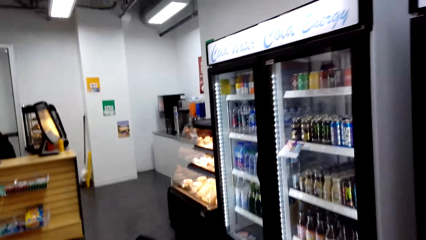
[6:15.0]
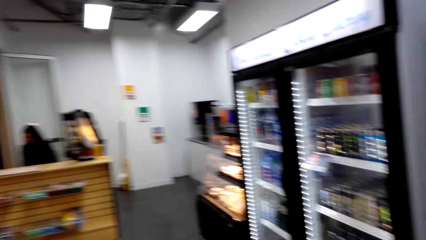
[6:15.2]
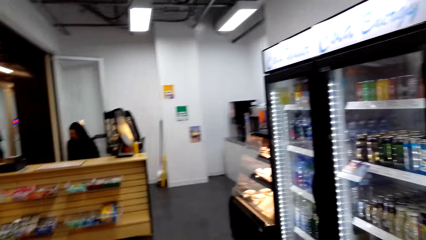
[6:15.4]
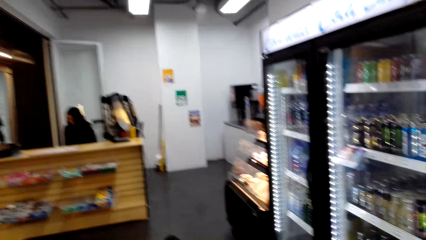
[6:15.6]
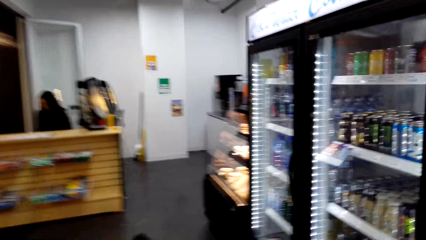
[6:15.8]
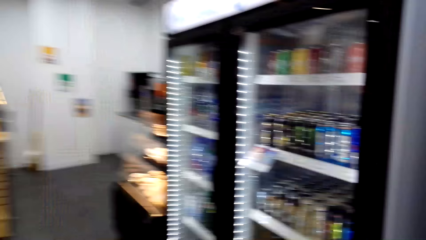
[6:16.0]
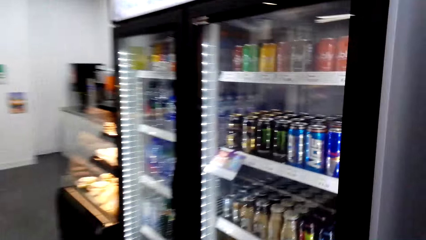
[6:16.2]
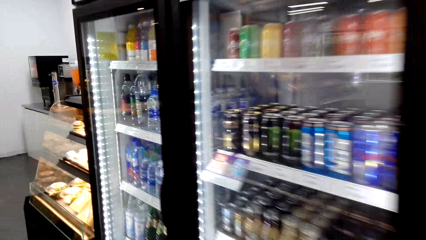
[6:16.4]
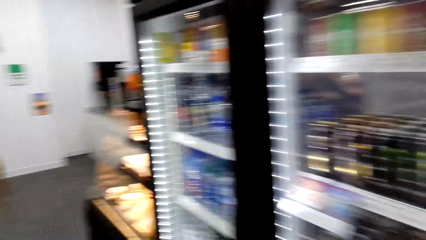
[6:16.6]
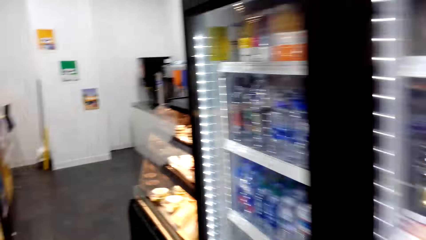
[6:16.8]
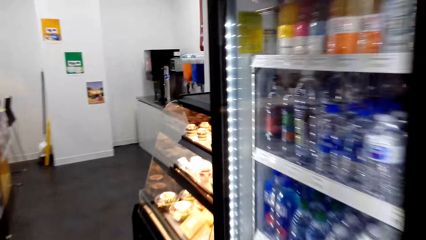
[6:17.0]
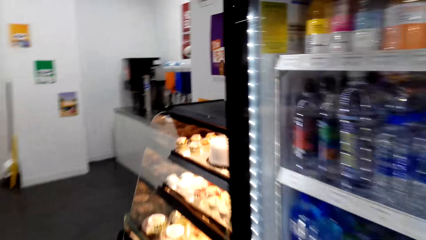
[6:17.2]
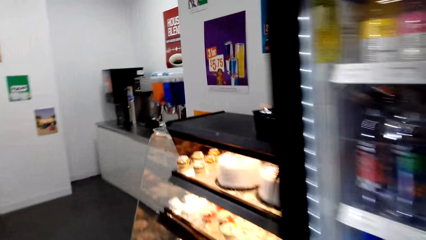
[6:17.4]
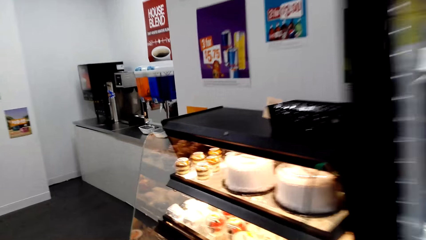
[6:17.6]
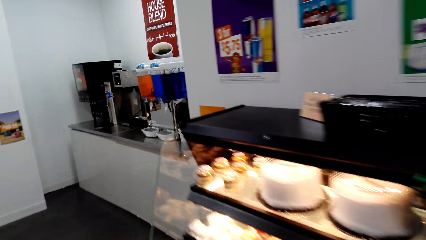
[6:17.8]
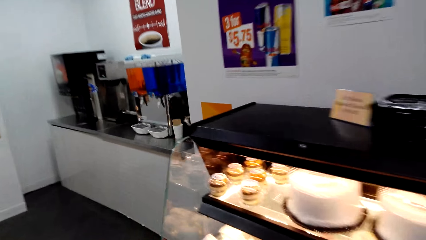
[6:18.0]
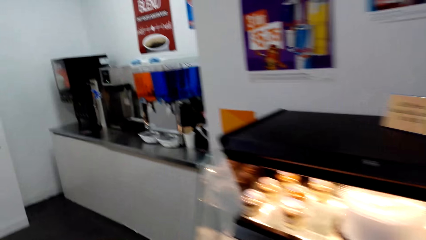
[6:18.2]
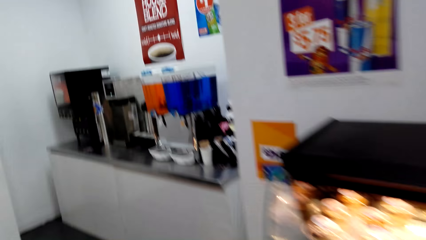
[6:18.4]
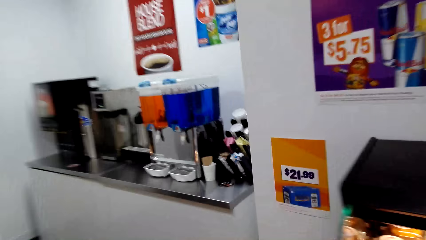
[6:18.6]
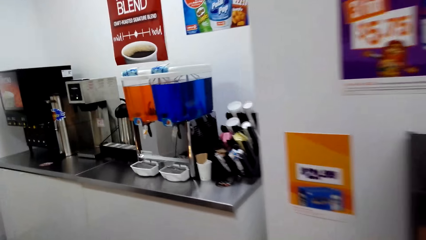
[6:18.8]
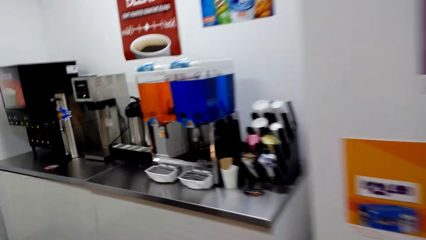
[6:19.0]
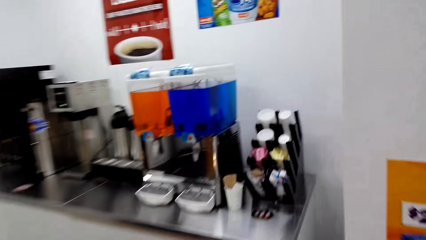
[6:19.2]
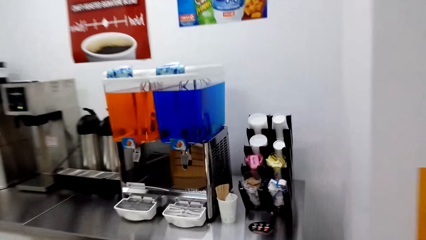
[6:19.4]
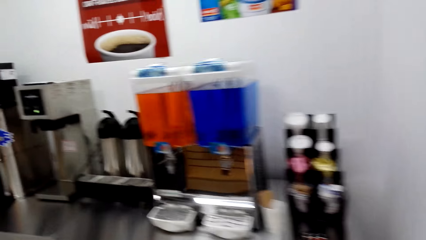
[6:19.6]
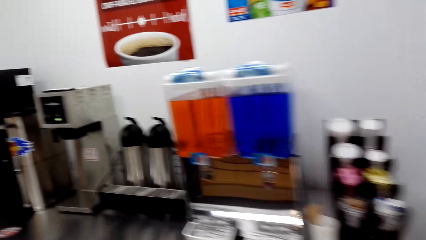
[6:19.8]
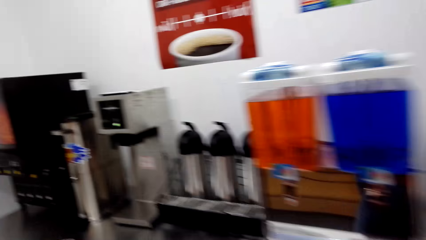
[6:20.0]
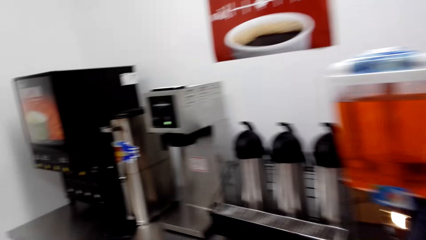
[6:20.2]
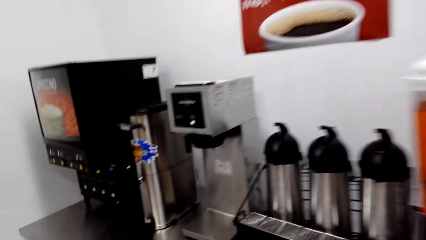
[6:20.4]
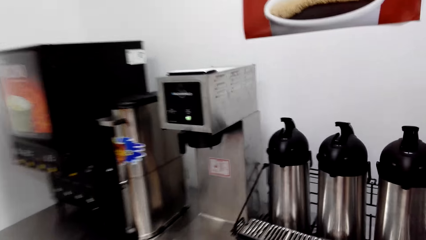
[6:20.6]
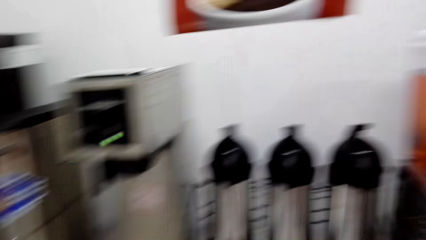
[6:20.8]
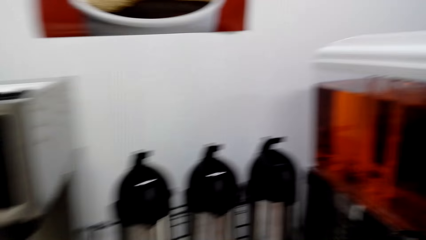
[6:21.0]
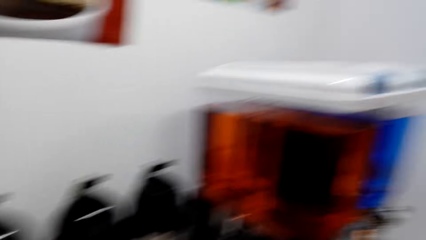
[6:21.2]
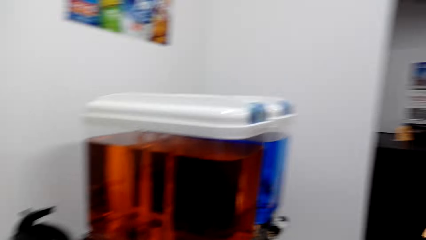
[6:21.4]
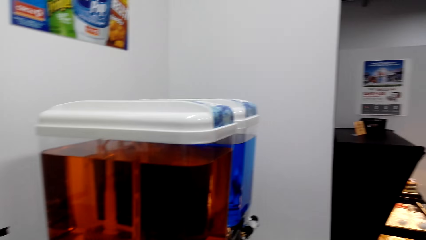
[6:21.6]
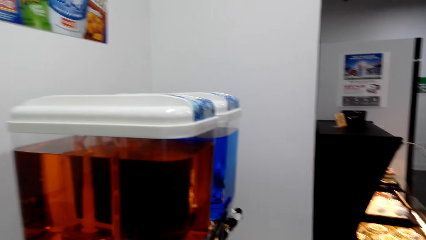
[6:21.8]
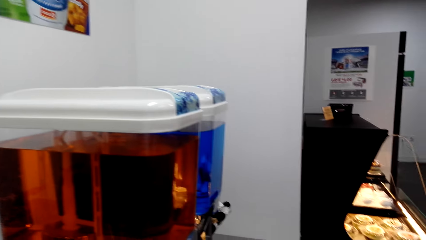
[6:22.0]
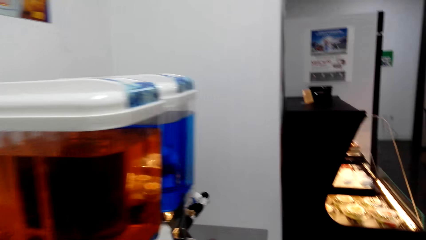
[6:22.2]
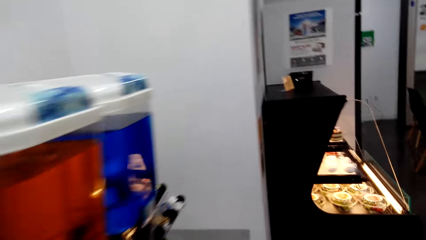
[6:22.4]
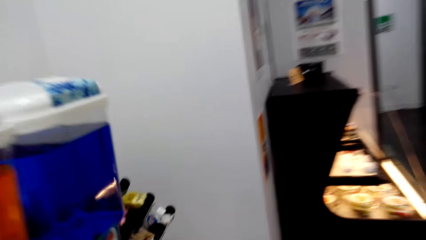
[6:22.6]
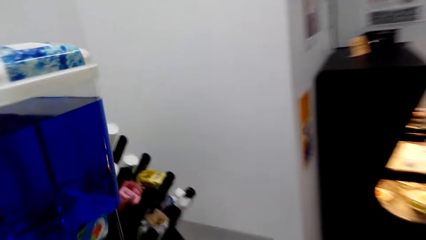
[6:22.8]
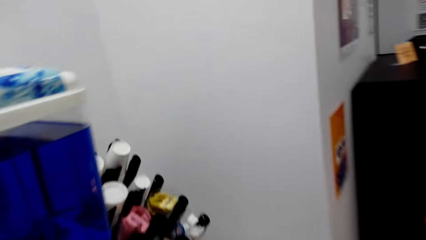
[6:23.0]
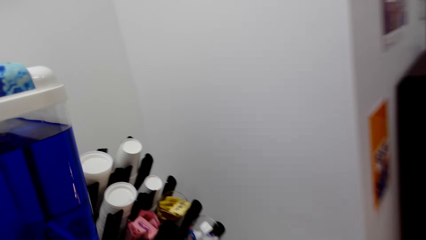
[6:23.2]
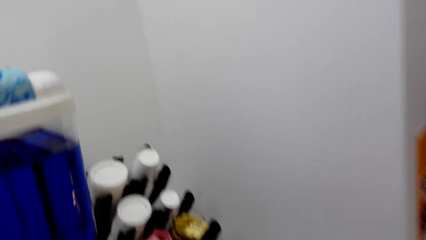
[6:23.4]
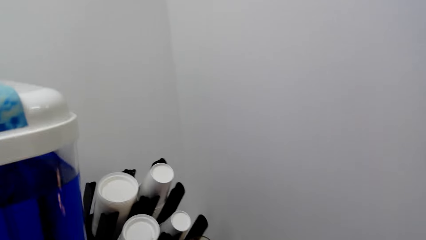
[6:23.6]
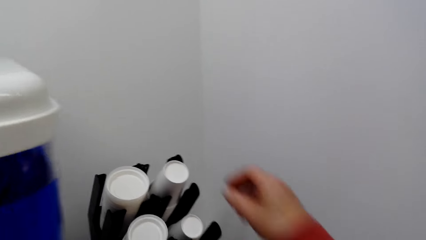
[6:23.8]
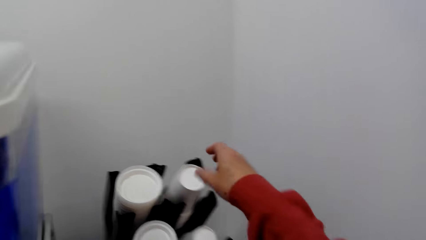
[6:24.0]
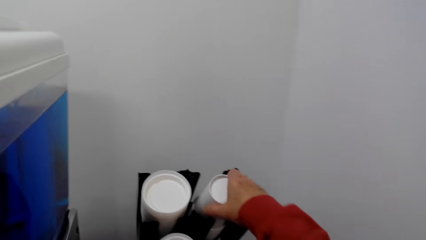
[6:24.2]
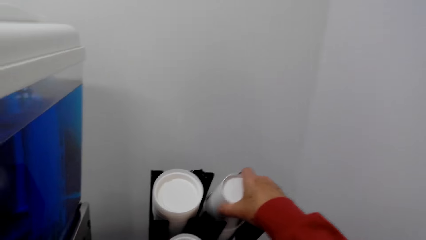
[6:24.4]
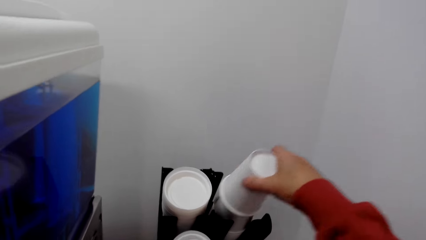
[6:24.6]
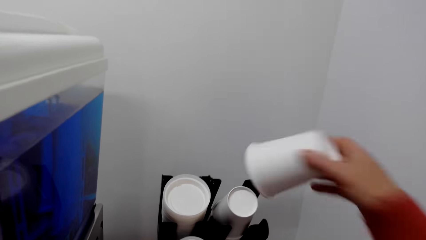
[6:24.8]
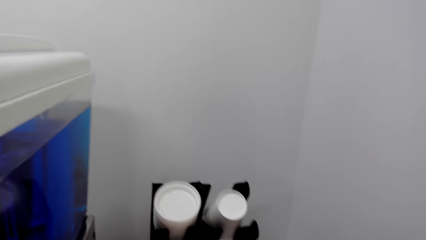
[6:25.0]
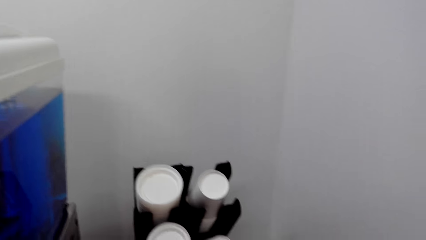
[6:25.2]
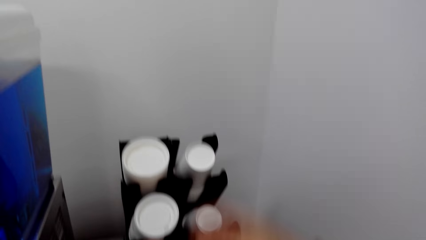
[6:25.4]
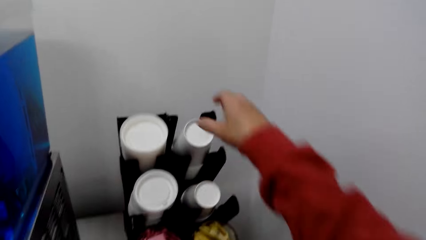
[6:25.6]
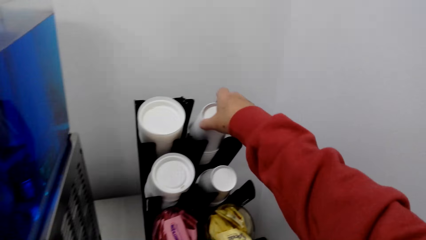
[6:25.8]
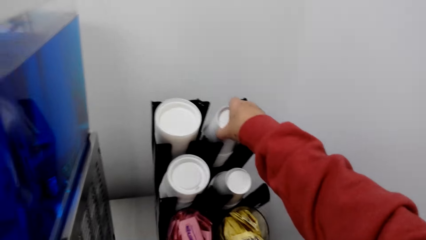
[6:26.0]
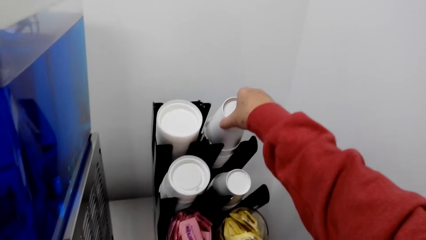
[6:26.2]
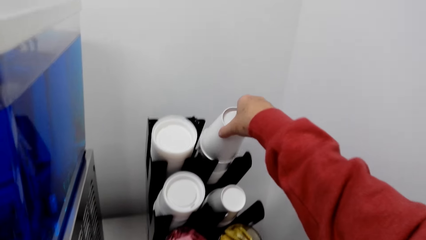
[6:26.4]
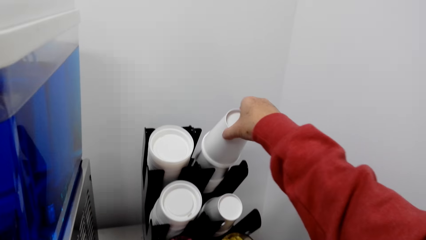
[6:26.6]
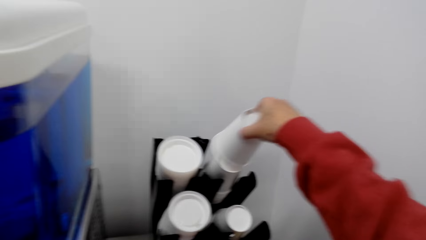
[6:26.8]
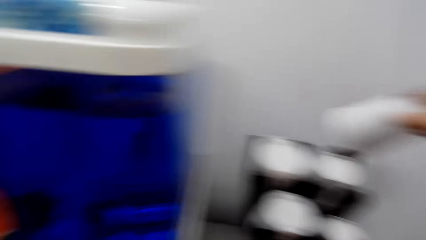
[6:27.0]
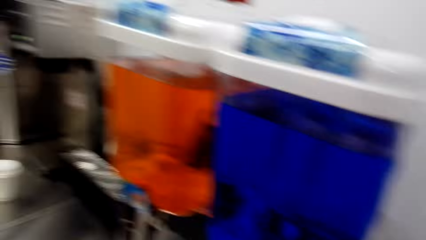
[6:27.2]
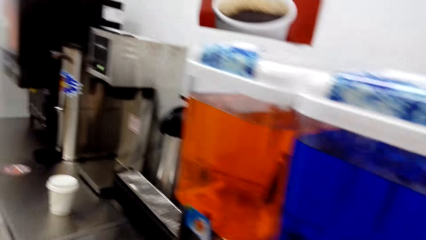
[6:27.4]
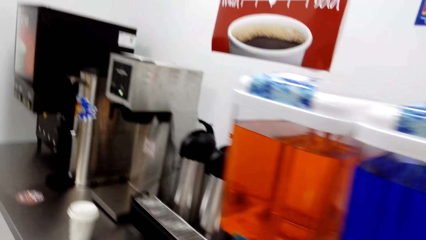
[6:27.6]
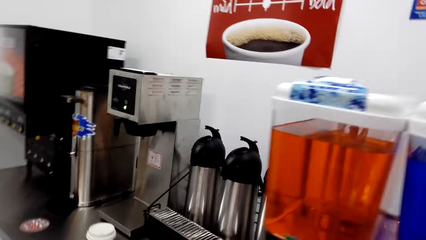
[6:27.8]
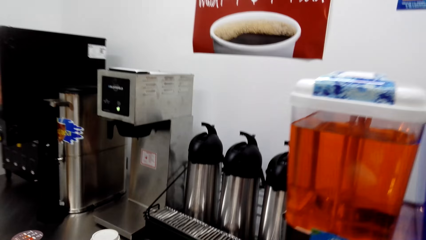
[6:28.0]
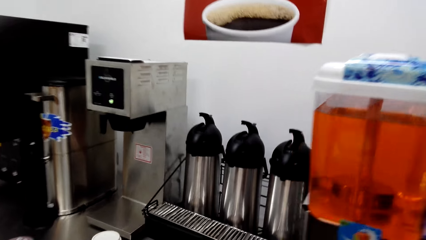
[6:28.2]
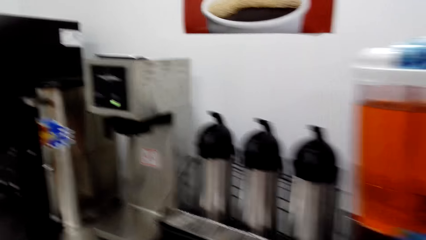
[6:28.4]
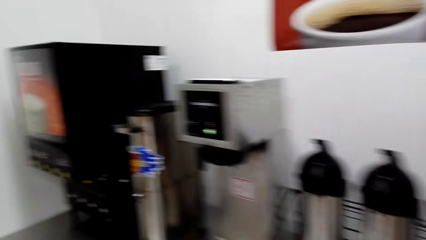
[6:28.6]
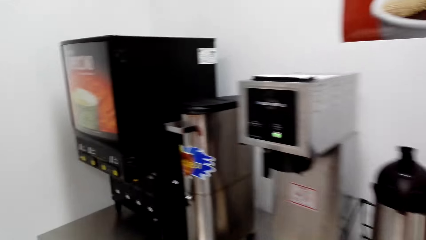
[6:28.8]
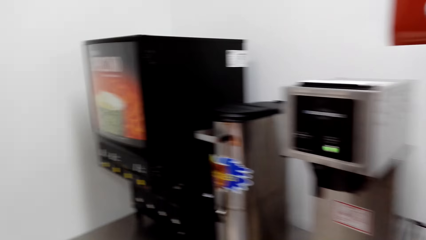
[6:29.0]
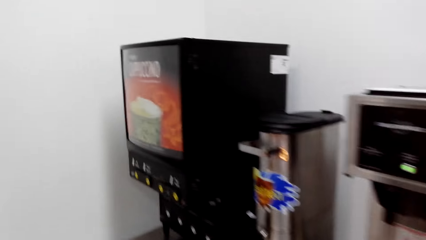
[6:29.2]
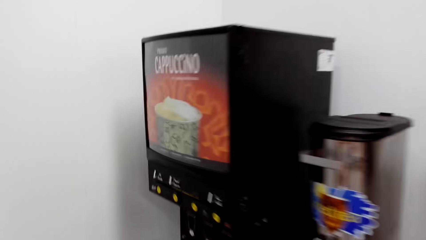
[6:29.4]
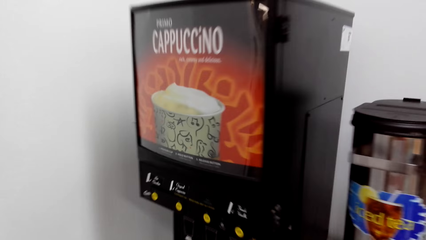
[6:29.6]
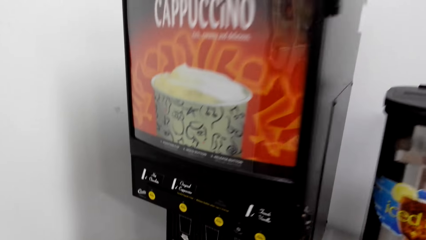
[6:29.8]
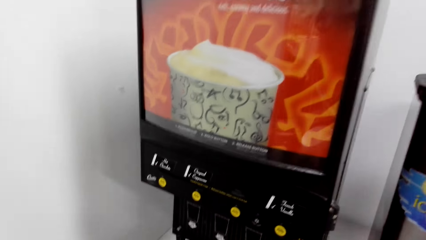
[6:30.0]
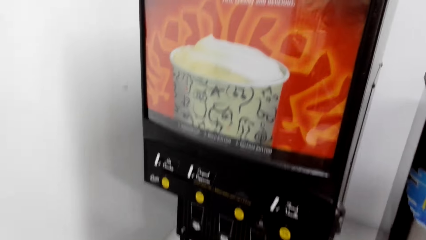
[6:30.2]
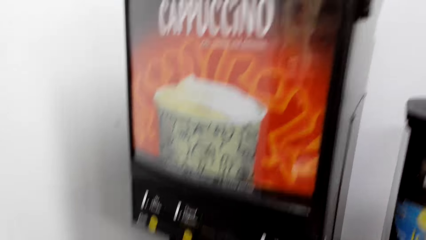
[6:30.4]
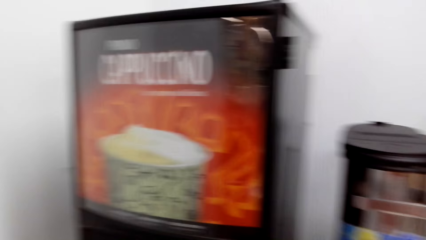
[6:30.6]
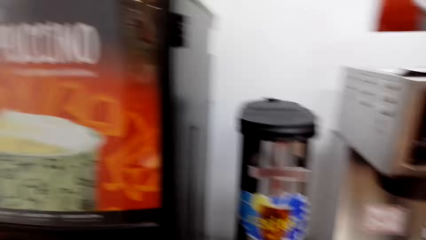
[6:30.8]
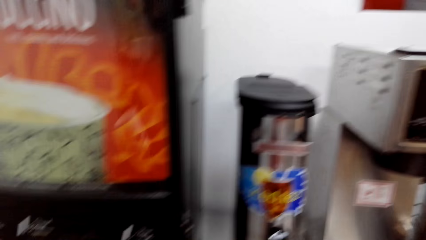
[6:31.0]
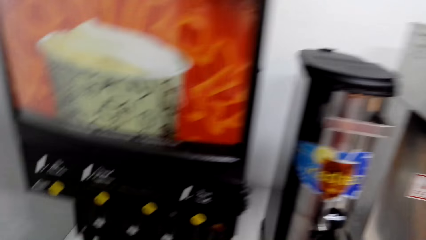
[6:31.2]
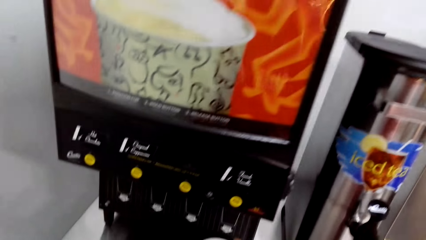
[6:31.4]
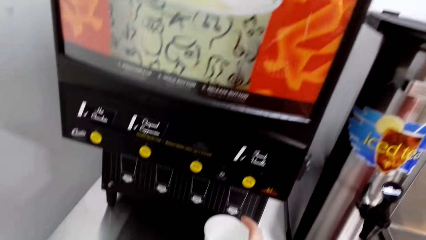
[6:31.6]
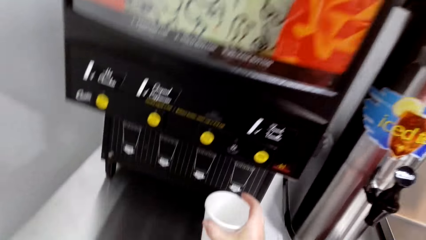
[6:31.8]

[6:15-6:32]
The camera wearer stands from the table. They walk in the store to the cappuccino making machine. They stop at a dispenser. They take a cup from the cup holder. They hand the cup to the left hand. They take a cup from the cup holder. They walk back to the cappuccino making machine. They move along the table.
